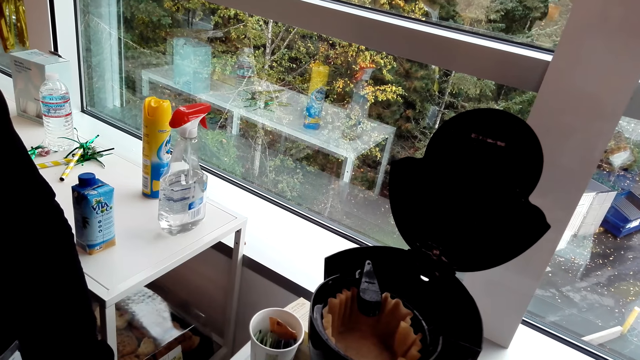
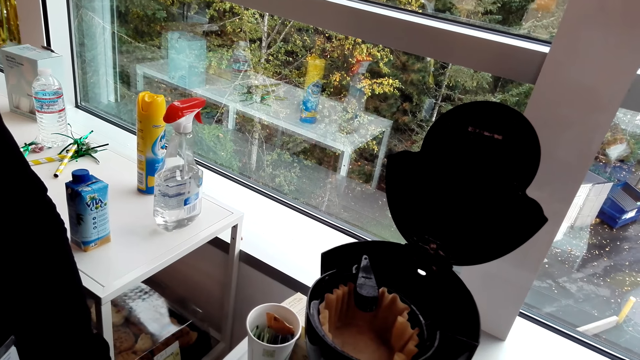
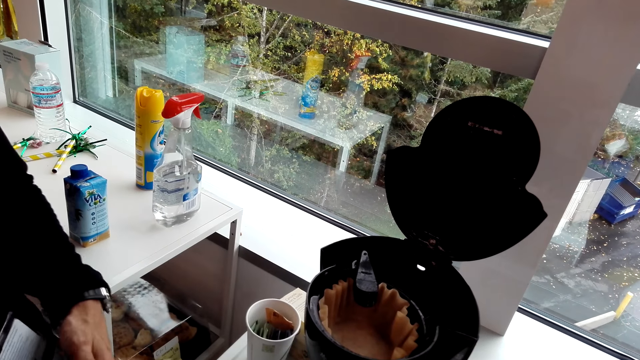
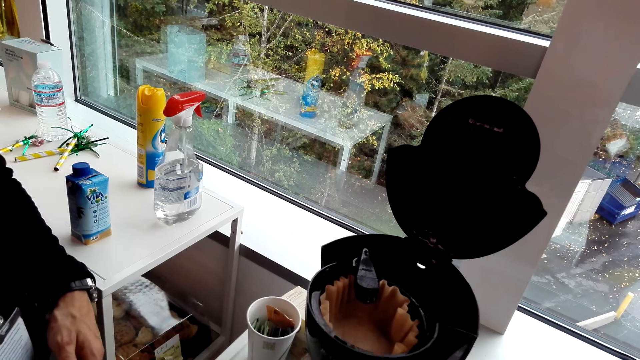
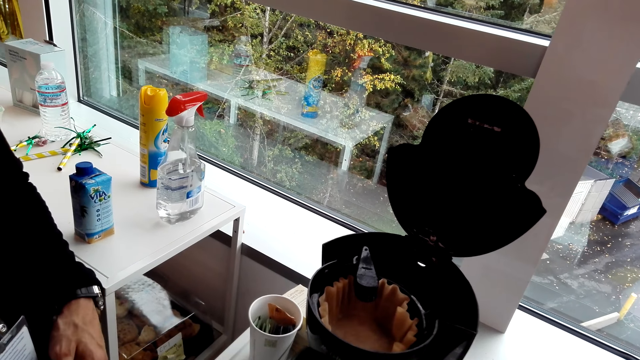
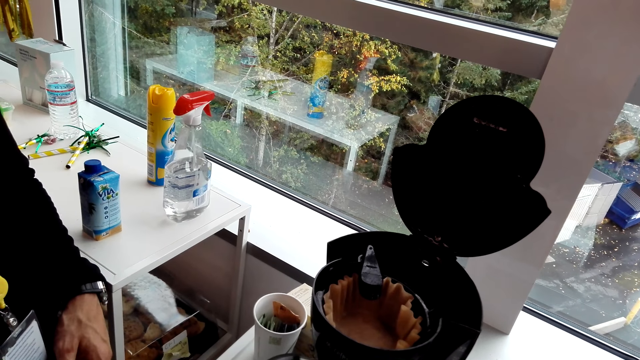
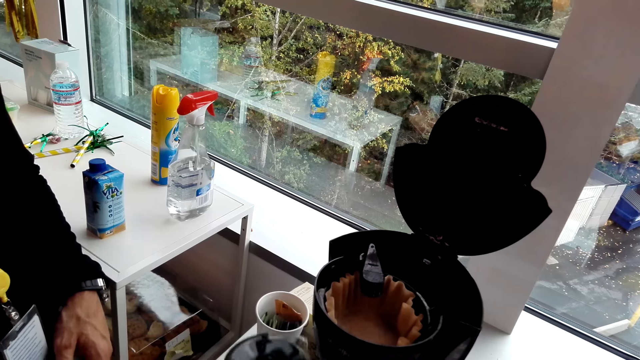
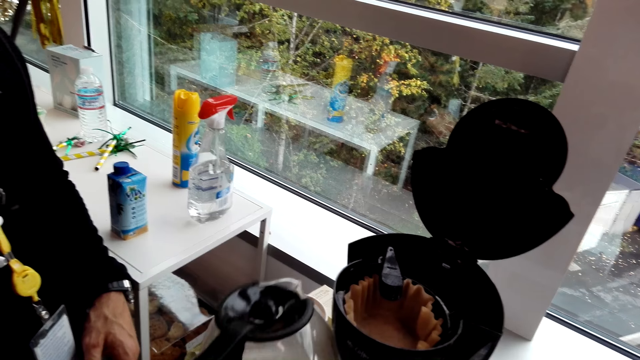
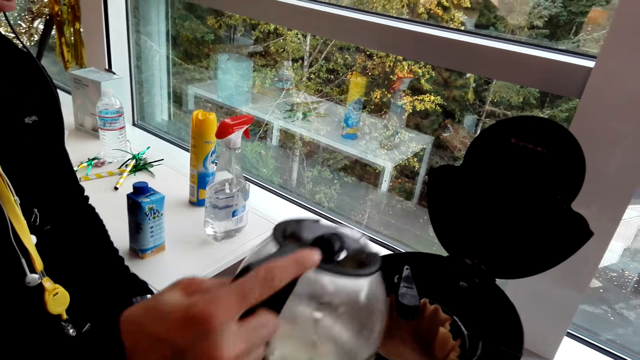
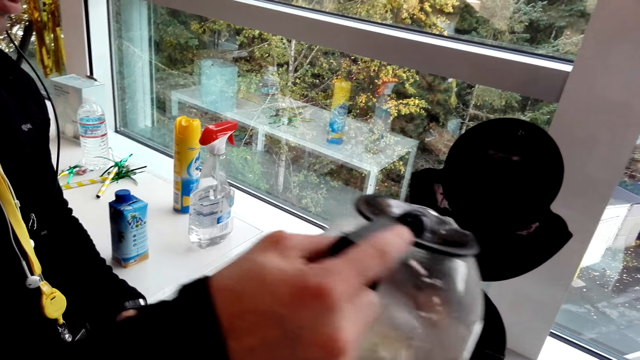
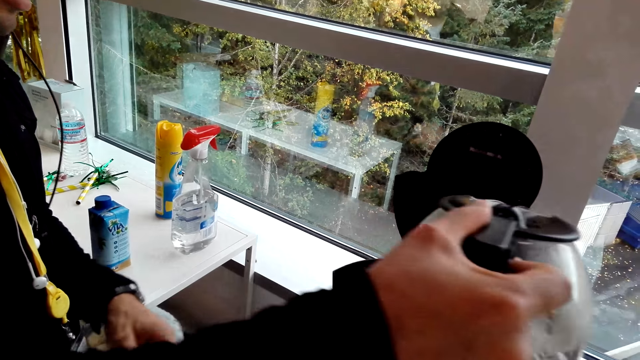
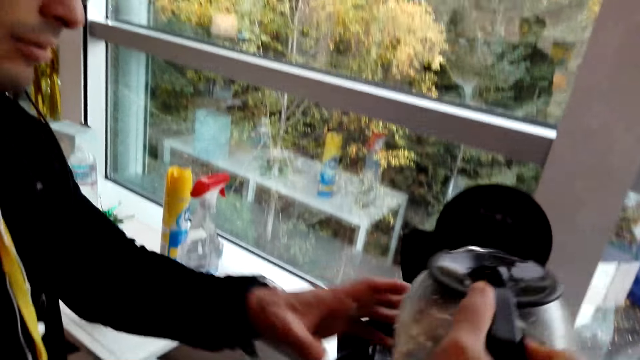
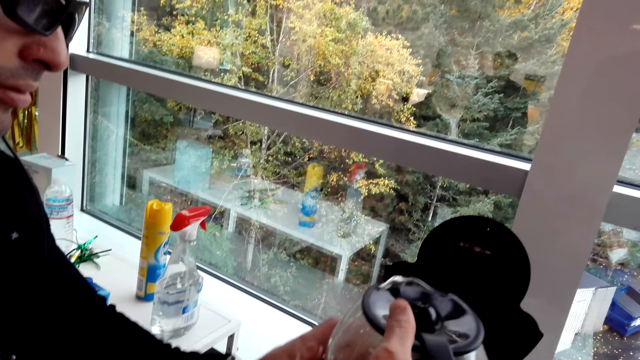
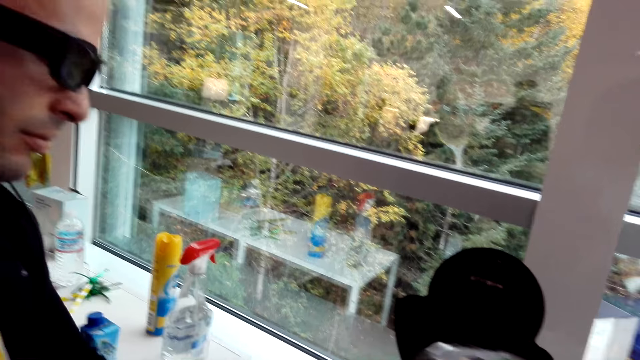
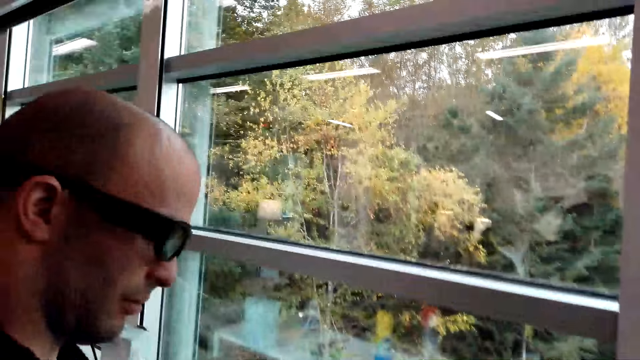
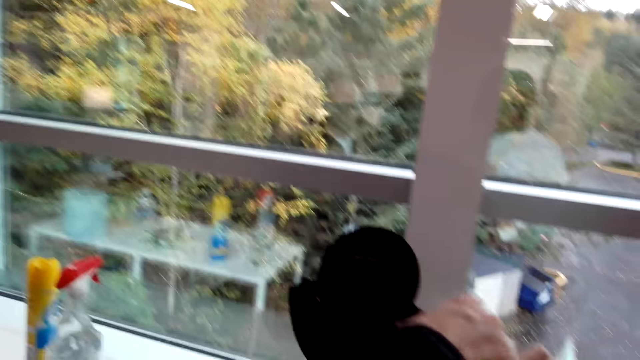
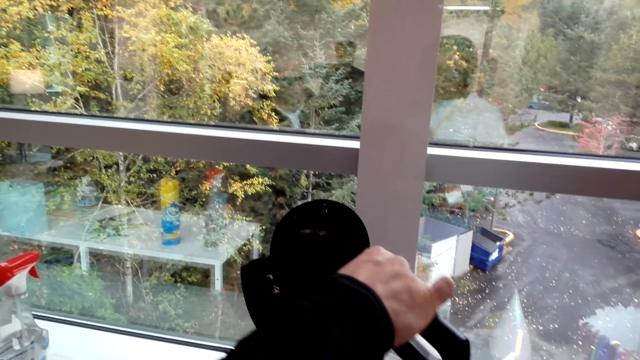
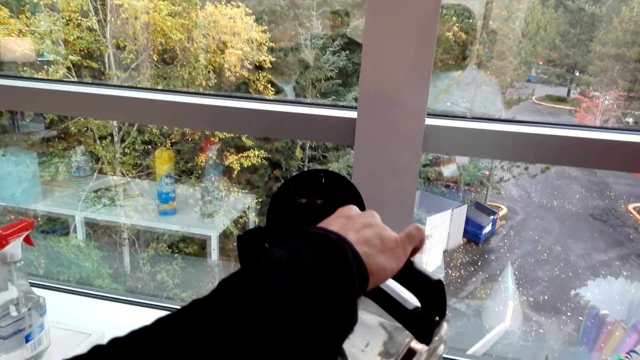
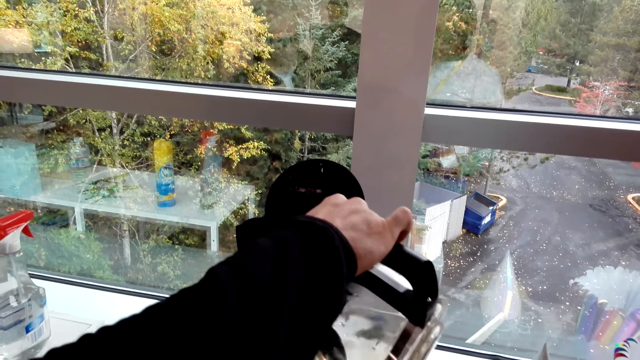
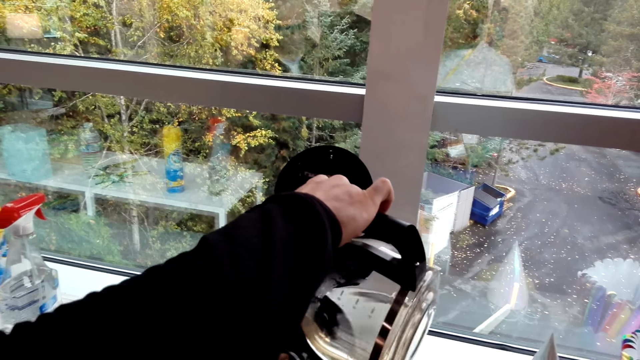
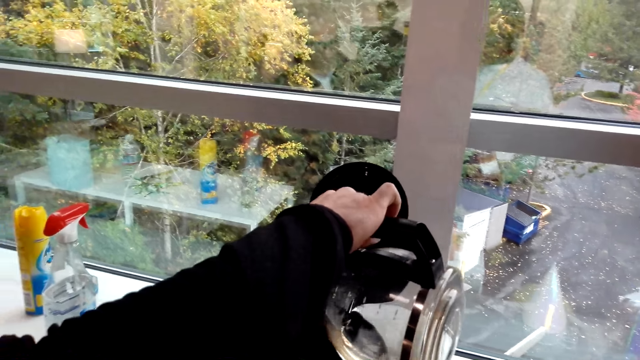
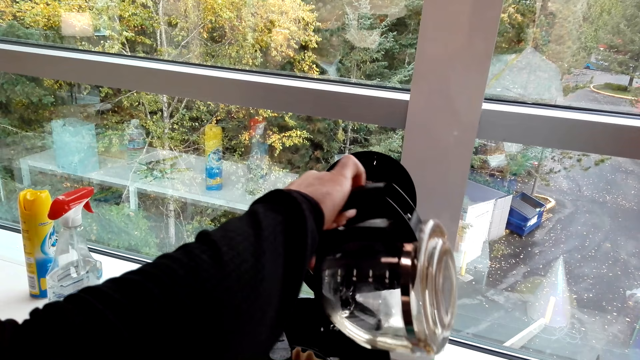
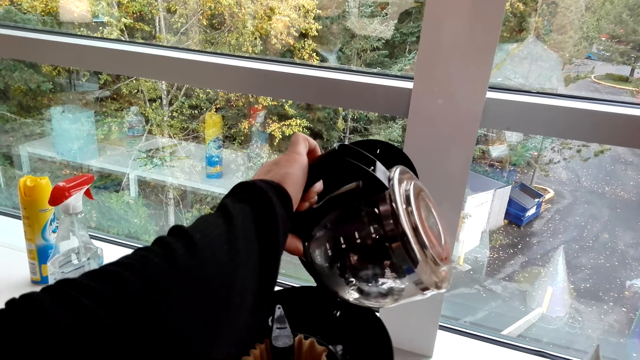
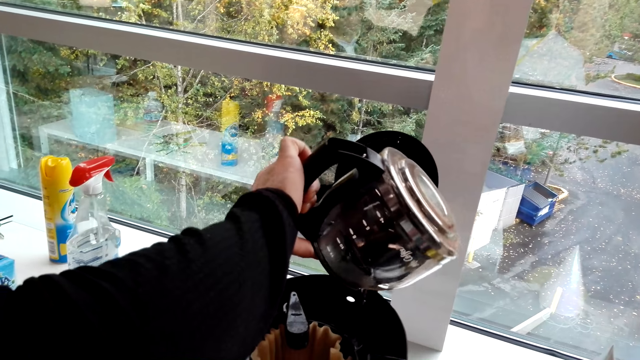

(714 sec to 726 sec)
The man moves the hand and takes the jar of coffee. He moves the jar of coffee, holds the jar, and pours coffee in the electric kettle.

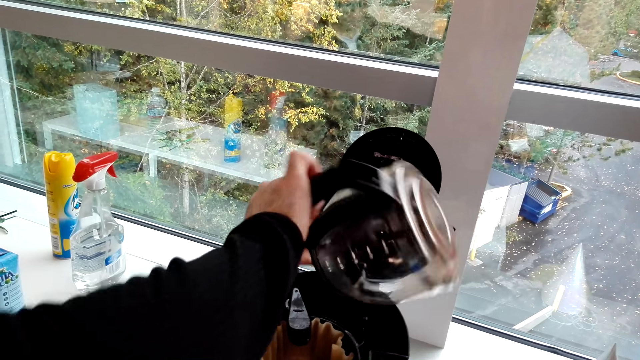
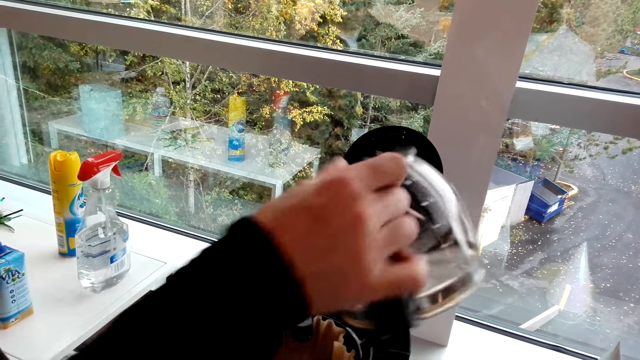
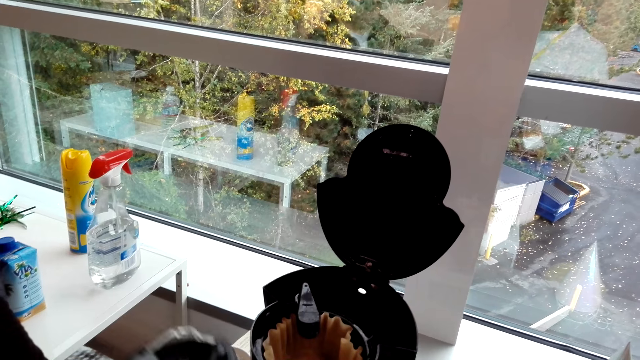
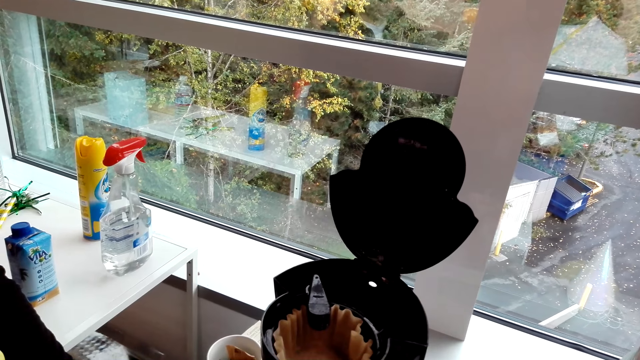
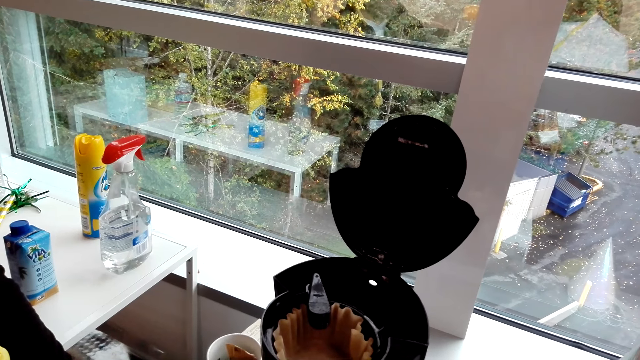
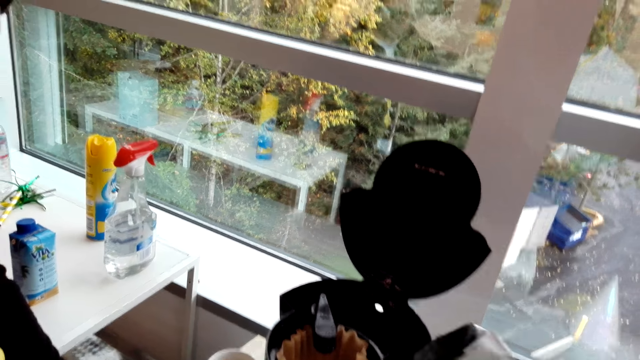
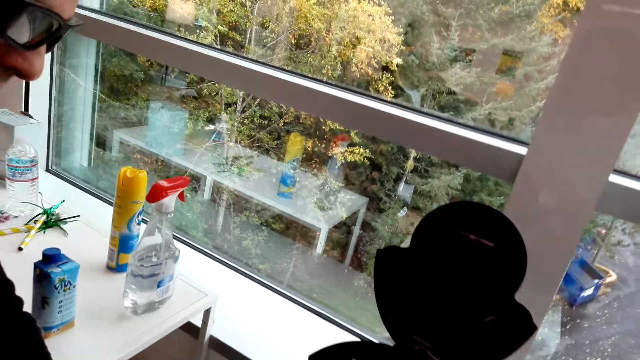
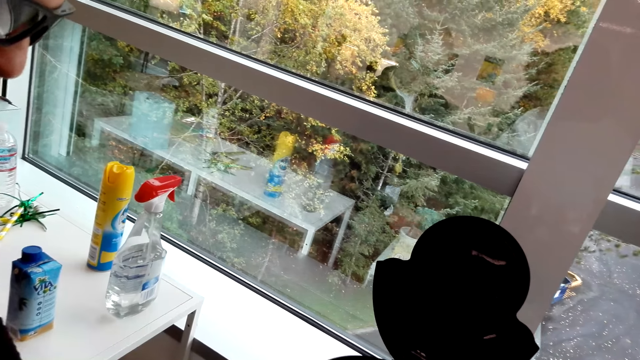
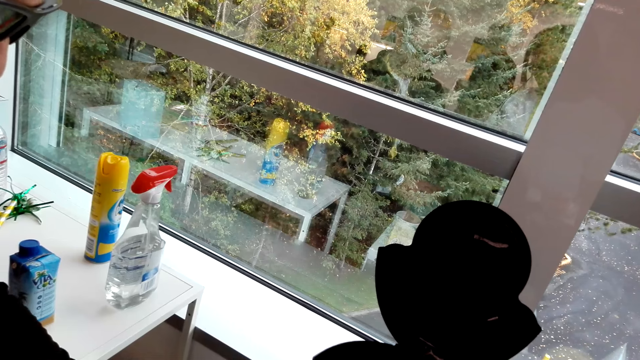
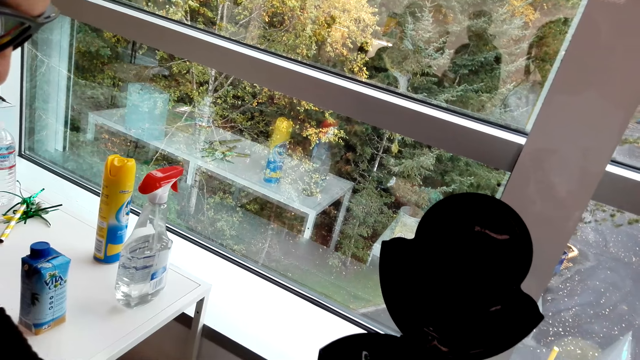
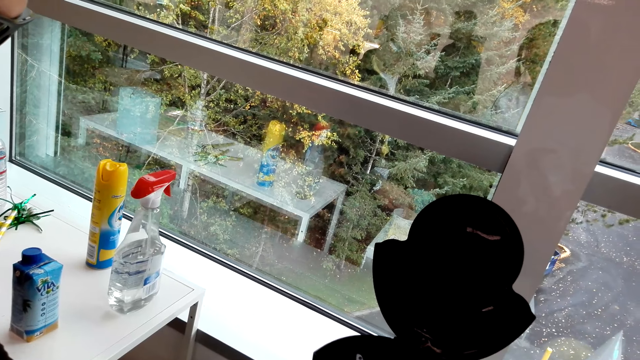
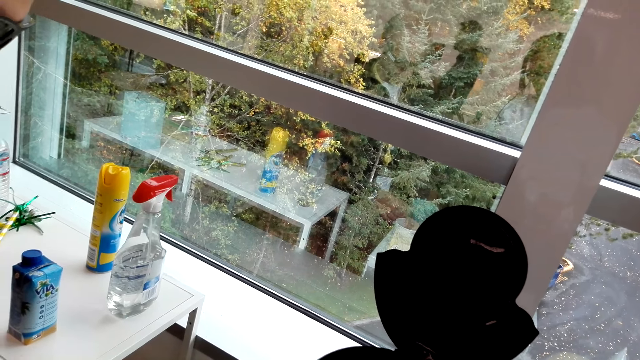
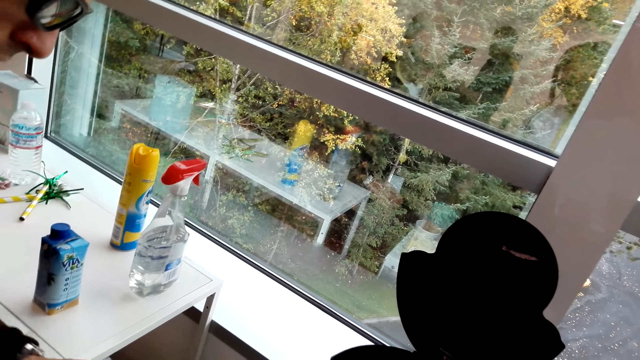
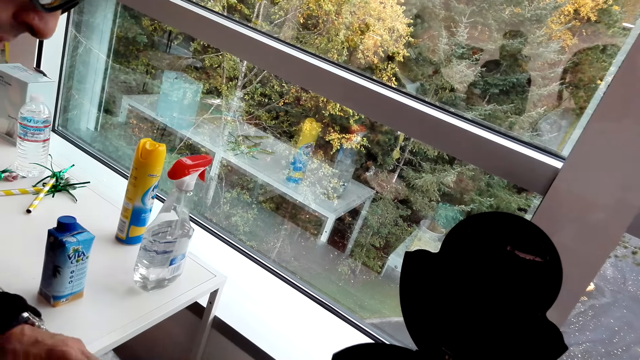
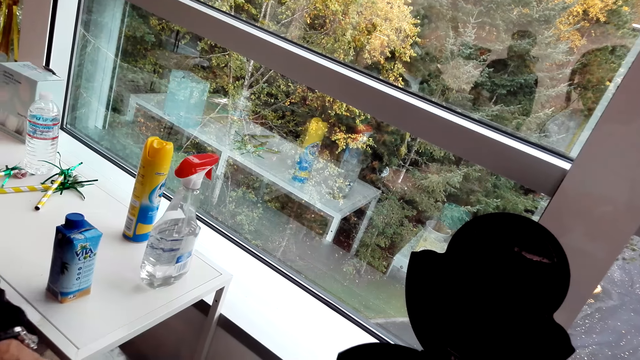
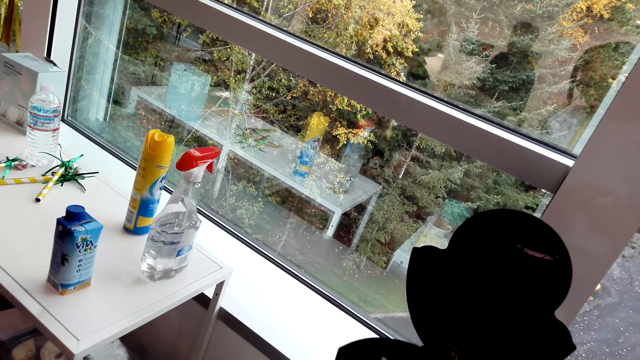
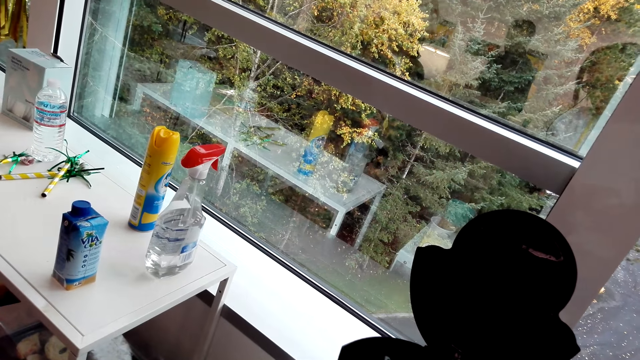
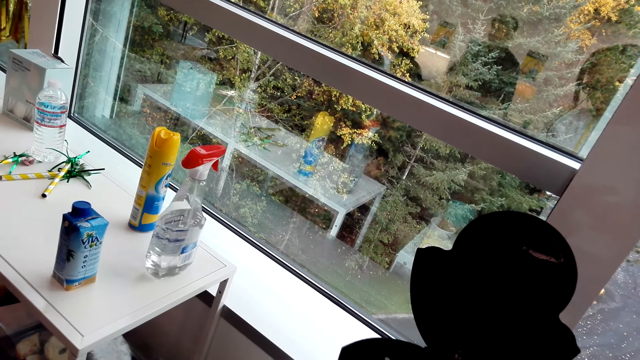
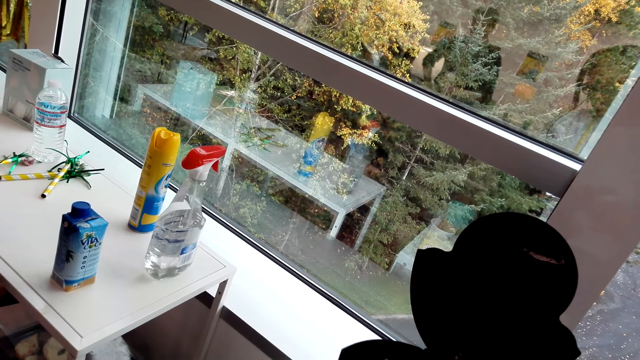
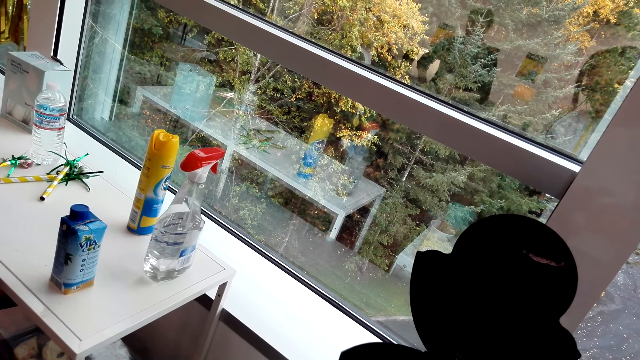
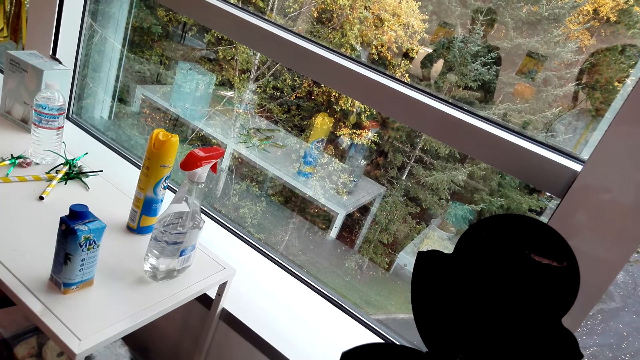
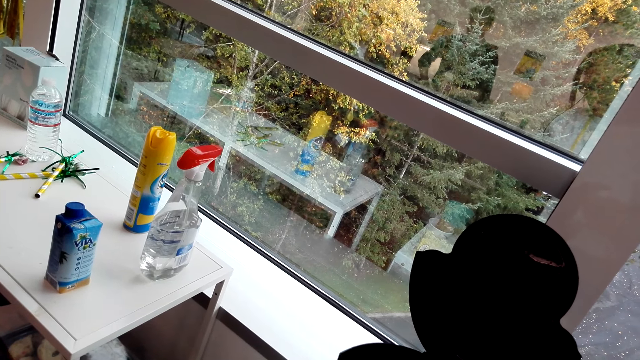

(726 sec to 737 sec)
The man puts the jar down. He moves something on the electric kettle. He moves from the electric kettle.
